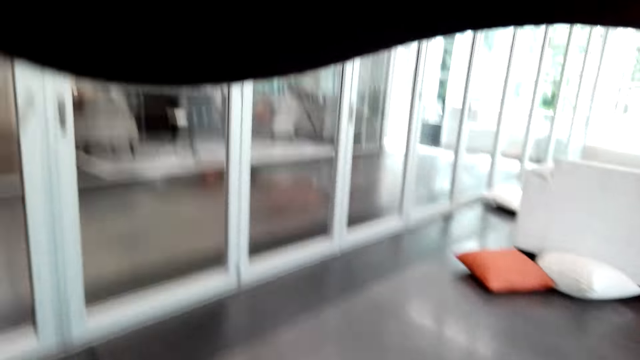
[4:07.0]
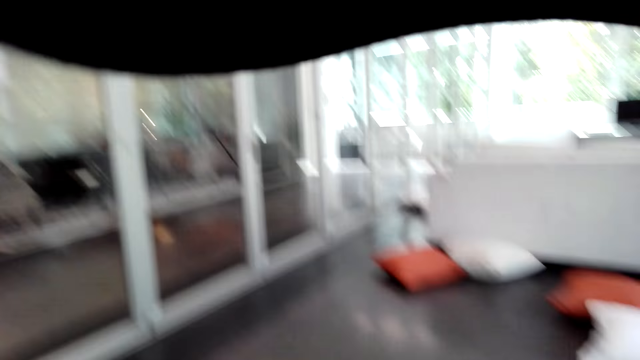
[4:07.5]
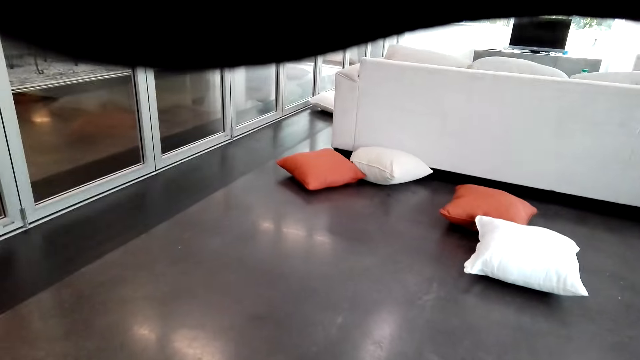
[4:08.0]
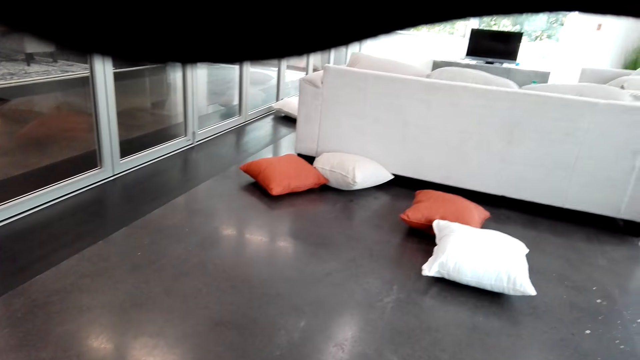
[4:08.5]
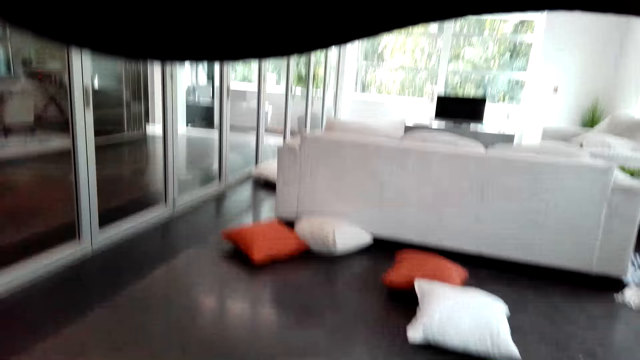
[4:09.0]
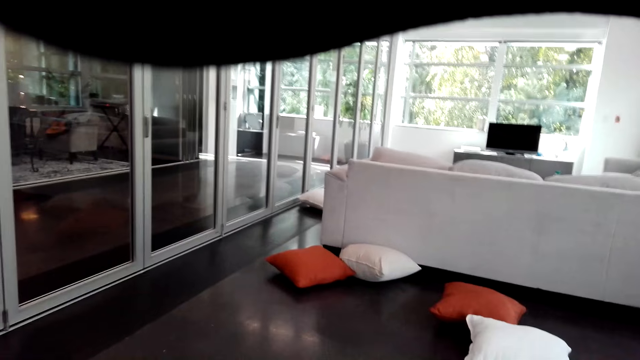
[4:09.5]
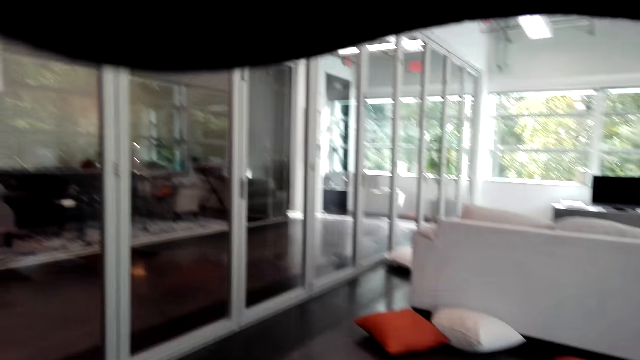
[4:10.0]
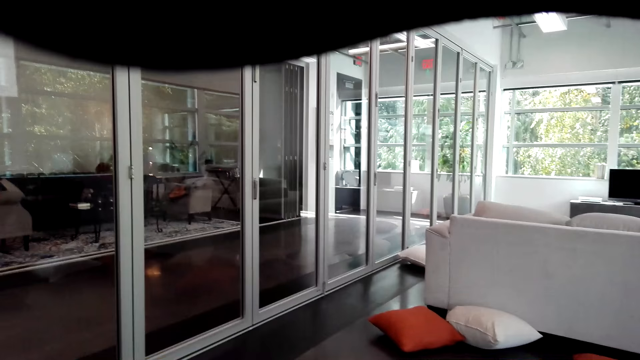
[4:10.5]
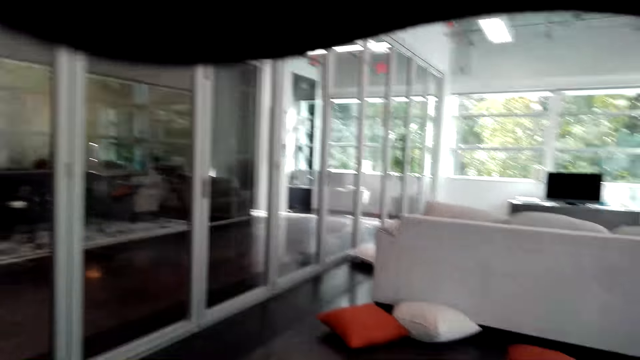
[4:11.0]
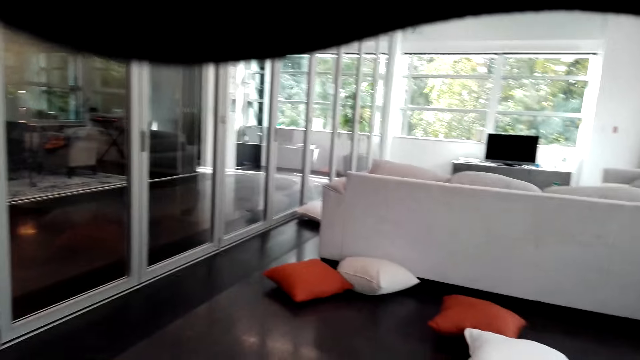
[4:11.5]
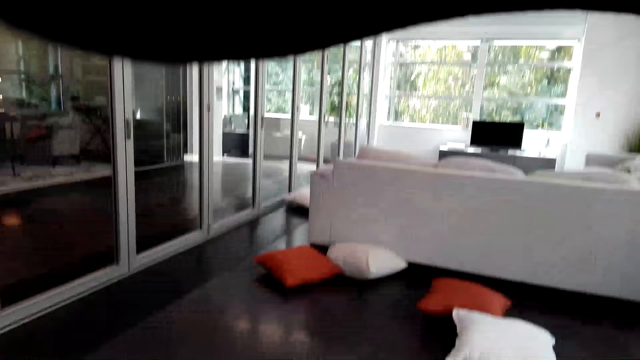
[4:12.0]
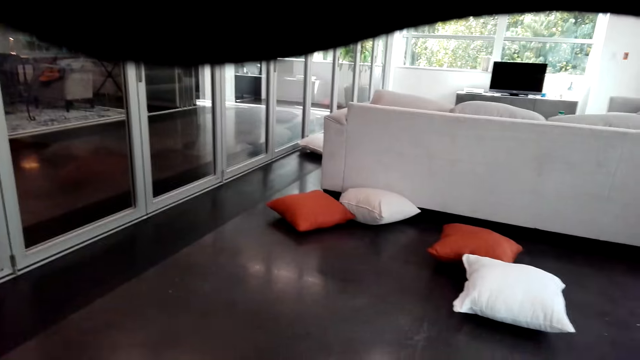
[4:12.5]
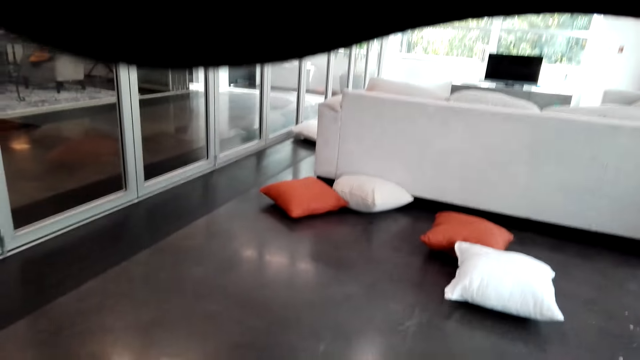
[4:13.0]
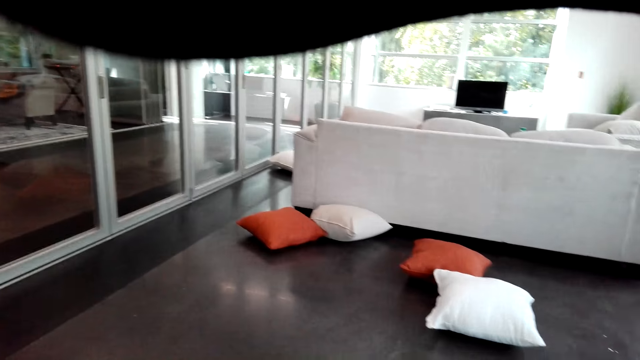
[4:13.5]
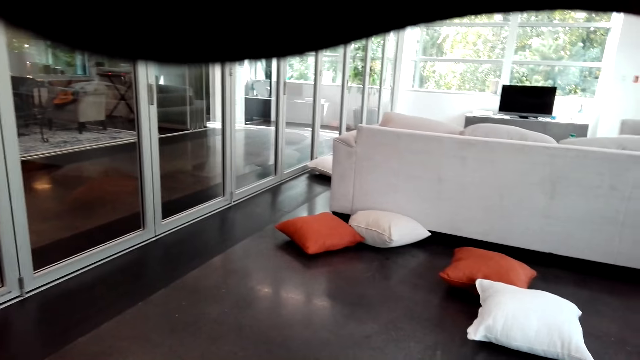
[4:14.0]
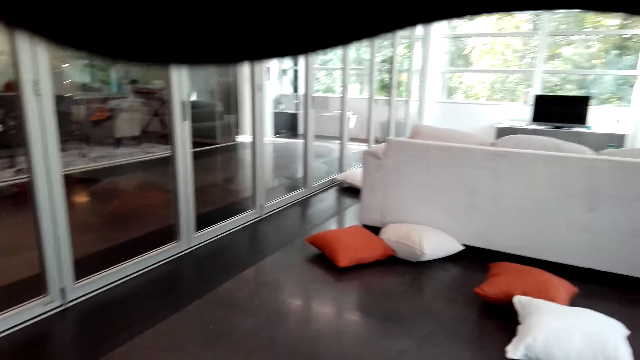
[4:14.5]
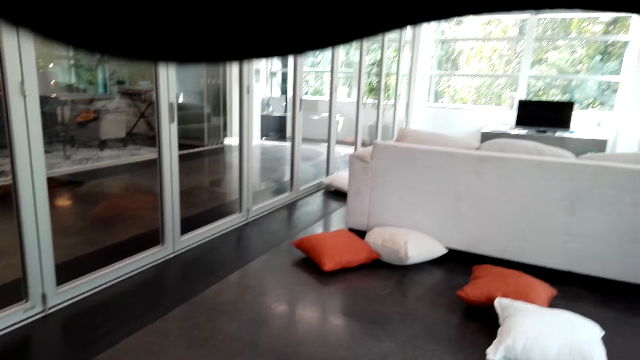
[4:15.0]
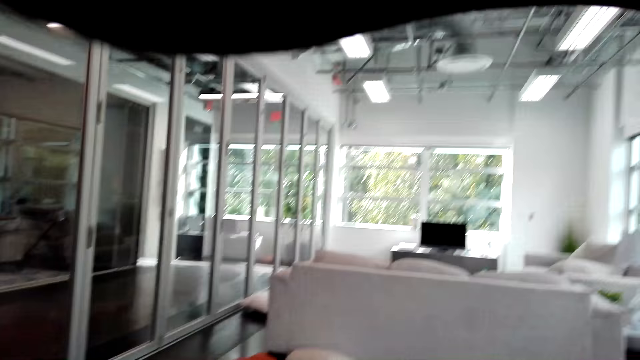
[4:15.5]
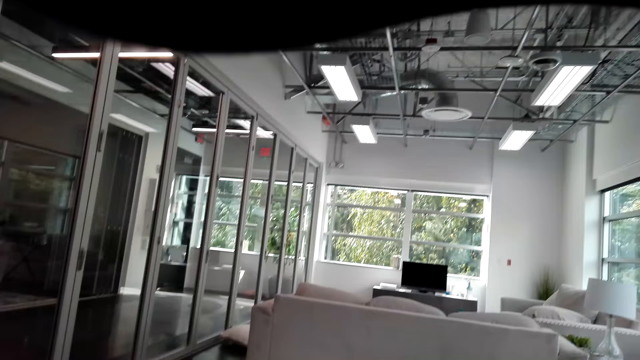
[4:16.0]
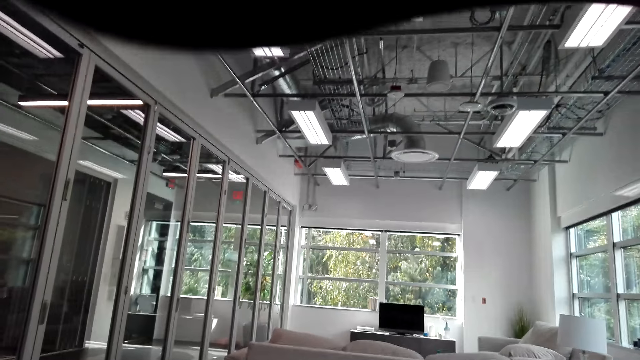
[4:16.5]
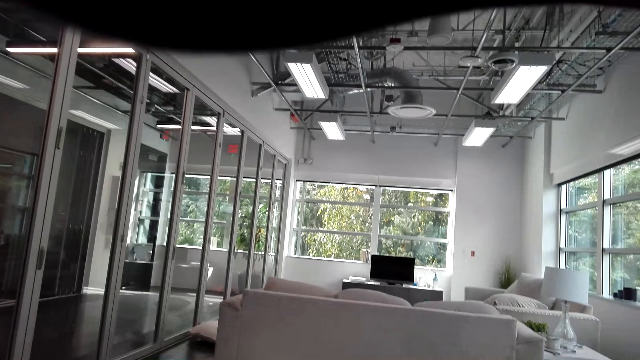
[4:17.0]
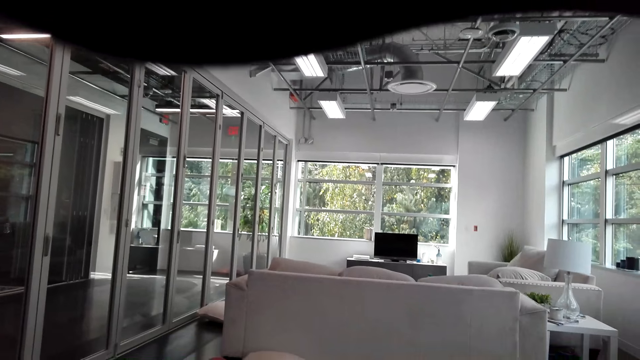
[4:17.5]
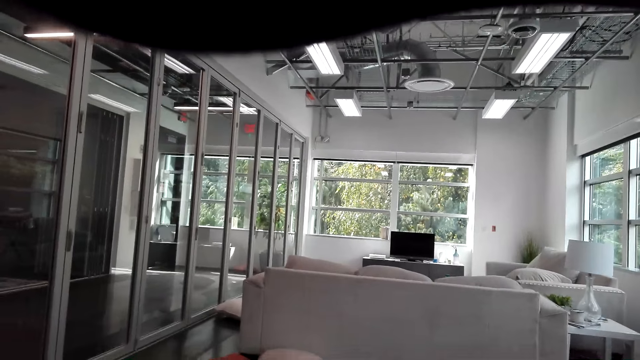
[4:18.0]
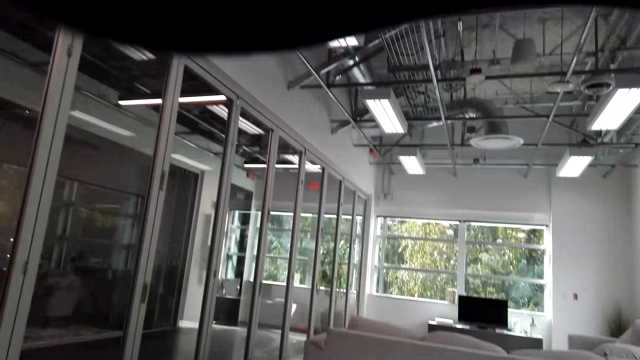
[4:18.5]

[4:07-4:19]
The camera wearer looks around the room.

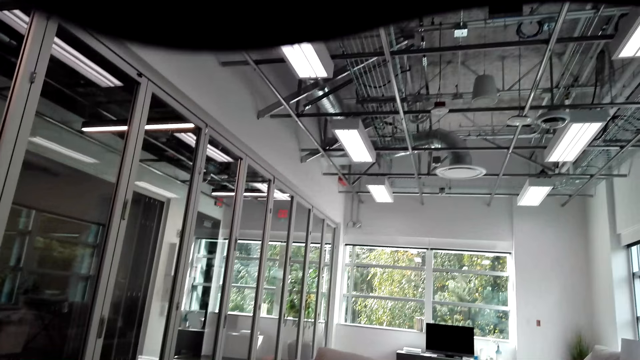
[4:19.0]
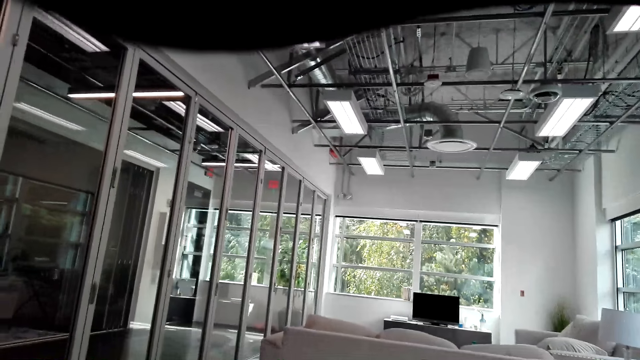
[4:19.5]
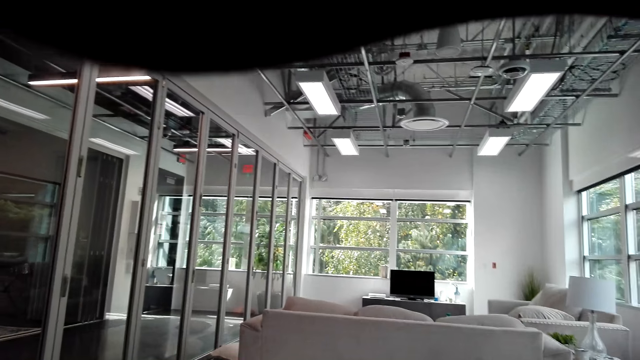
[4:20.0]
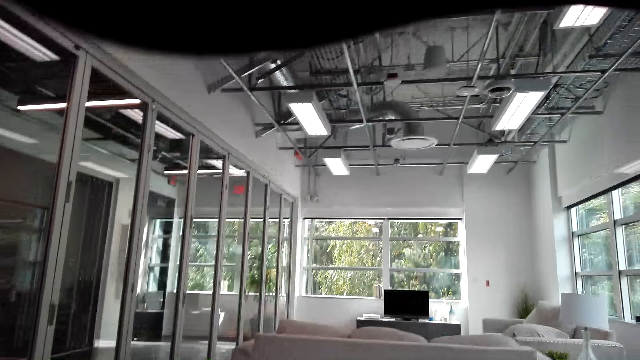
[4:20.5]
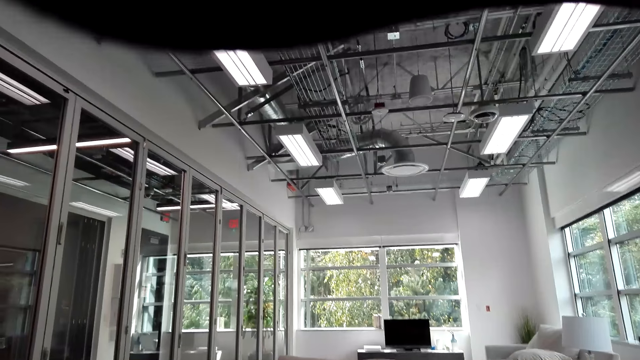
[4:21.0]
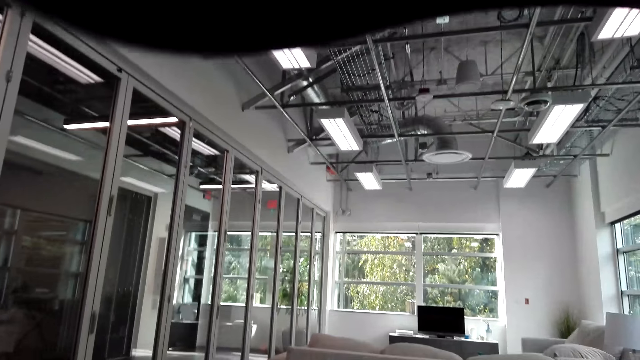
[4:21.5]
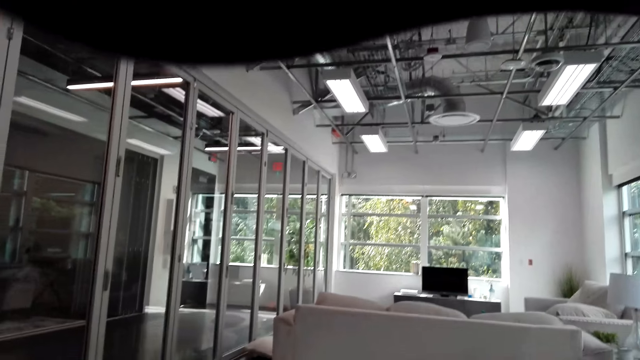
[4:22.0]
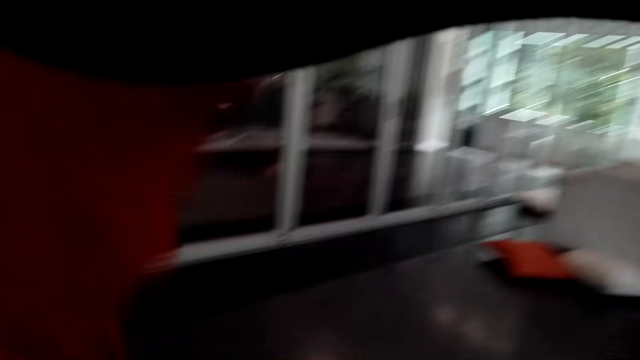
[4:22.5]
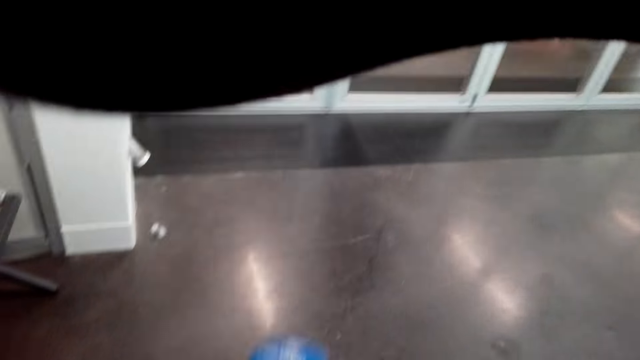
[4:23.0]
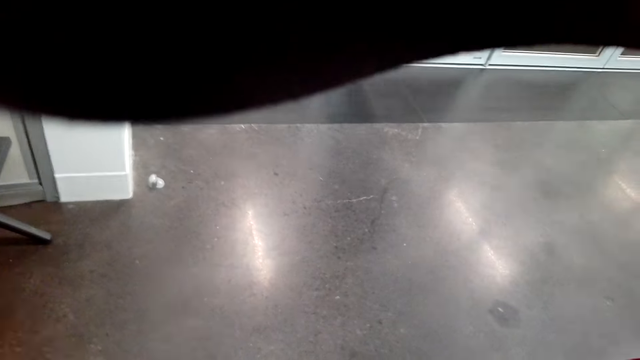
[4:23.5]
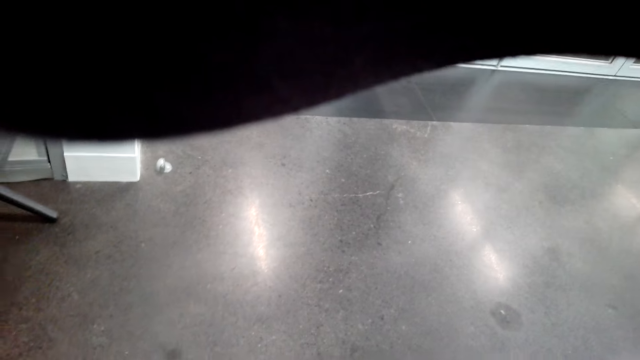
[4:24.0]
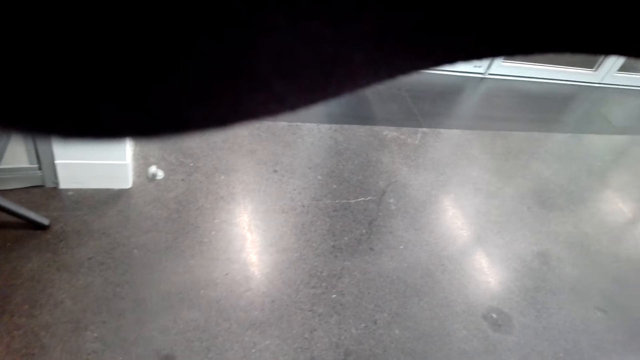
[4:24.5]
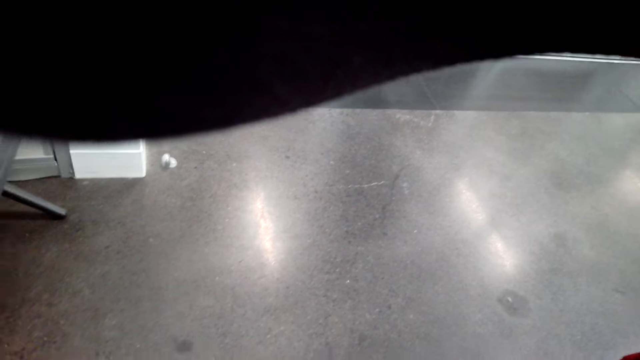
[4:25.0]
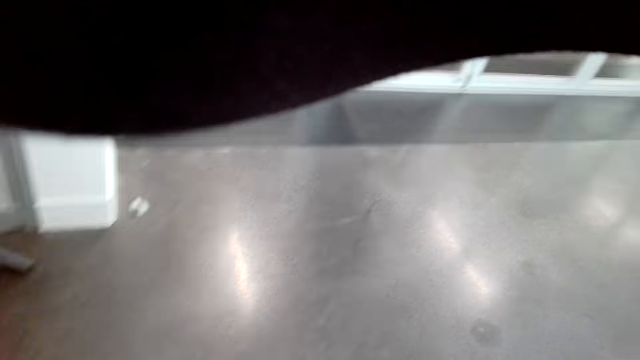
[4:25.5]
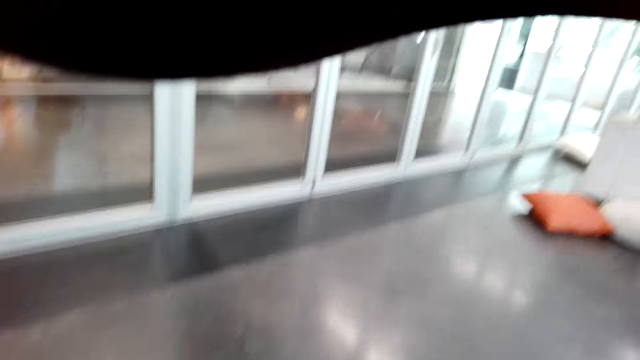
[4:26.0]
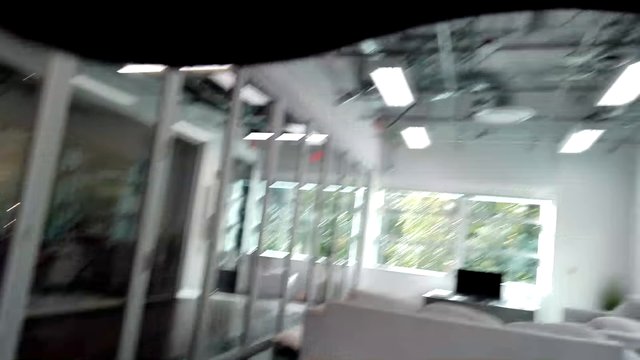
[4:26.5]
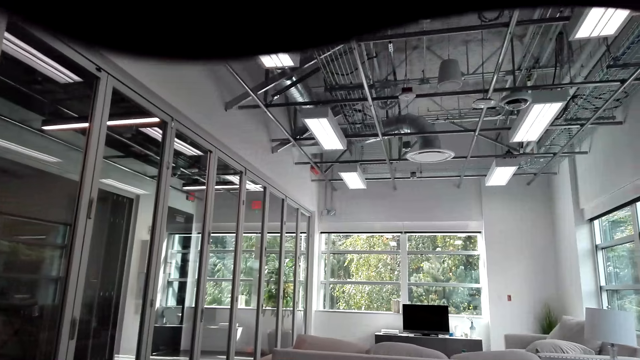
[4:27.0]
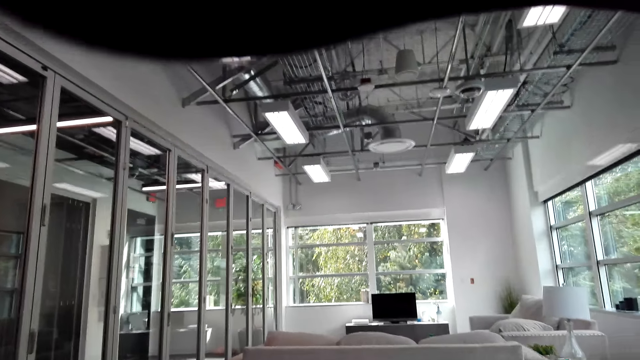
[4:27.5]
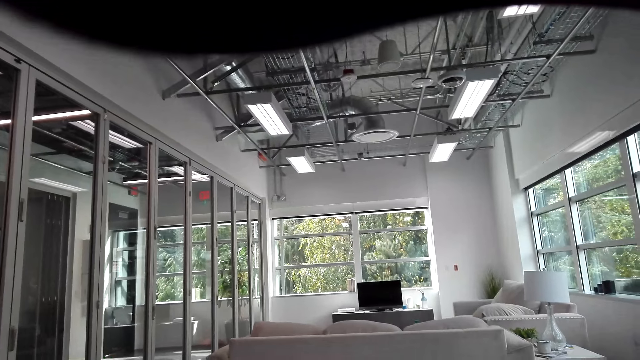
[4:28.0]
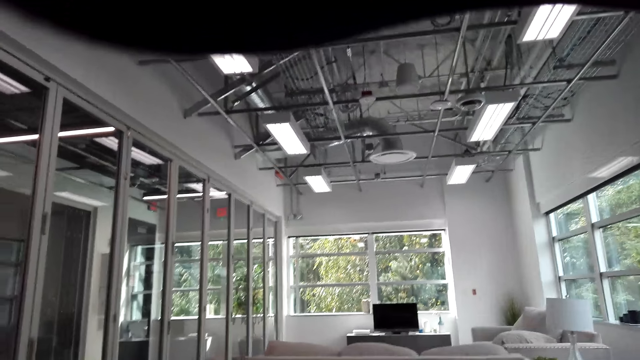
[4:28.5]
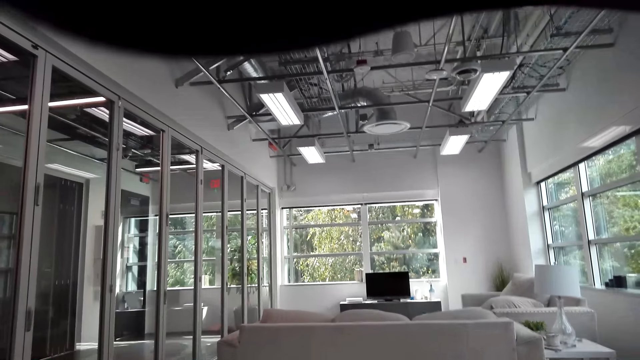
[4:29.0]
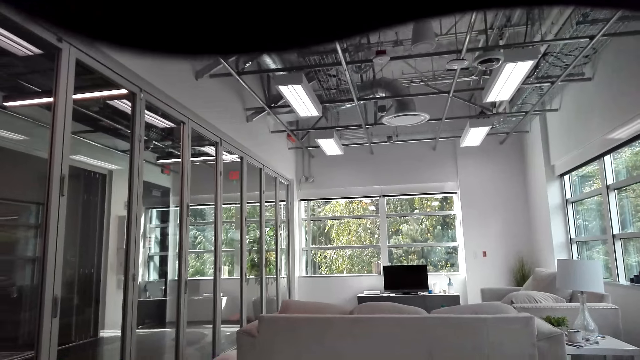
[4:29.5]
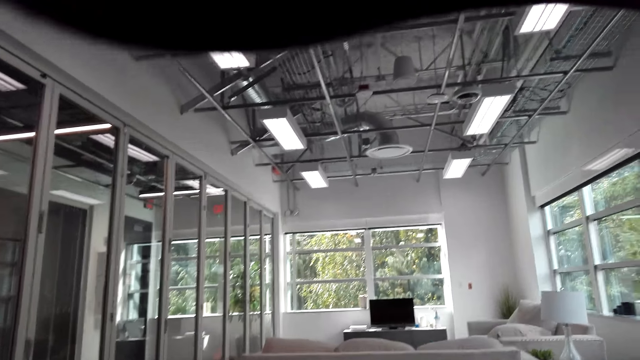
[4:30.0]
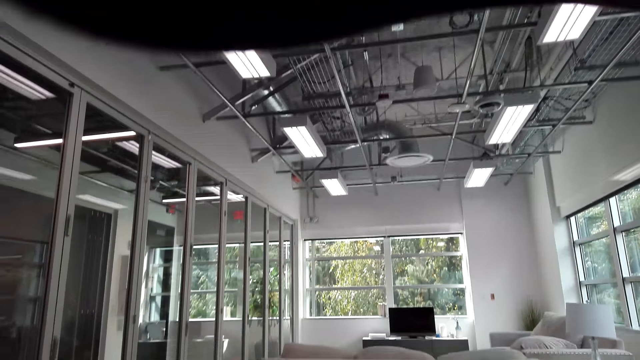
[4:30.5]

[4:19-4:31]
The camera wearer lifts the dumbbell. They move hands. They talk in the room. They look around the room.
